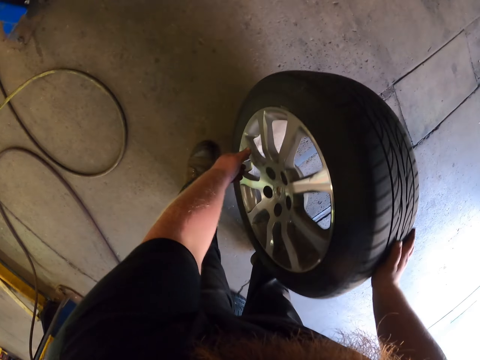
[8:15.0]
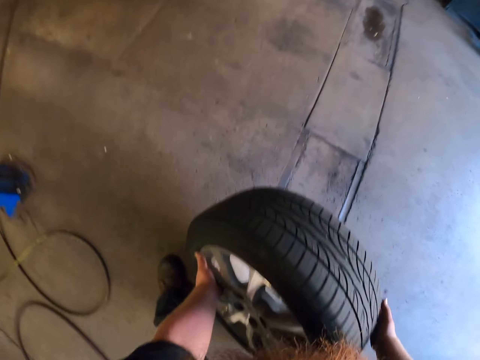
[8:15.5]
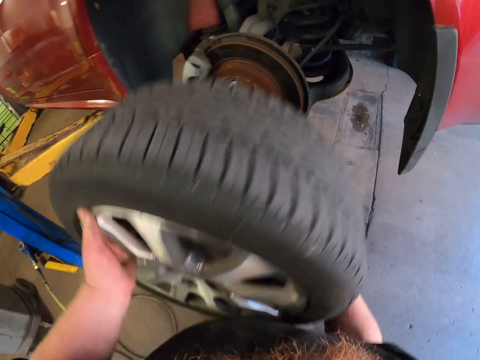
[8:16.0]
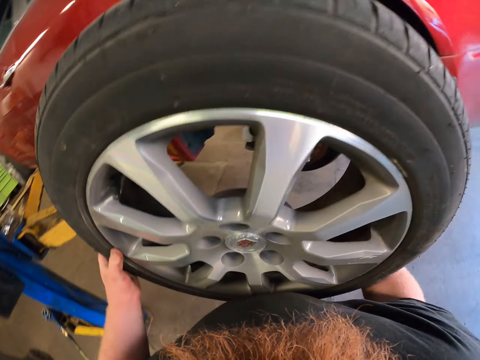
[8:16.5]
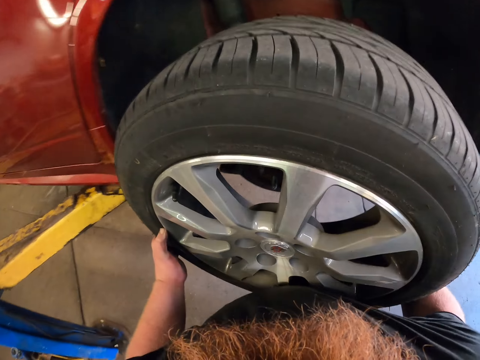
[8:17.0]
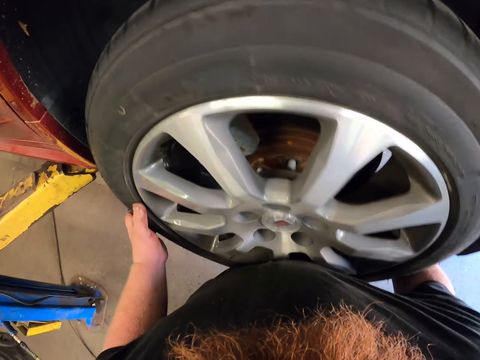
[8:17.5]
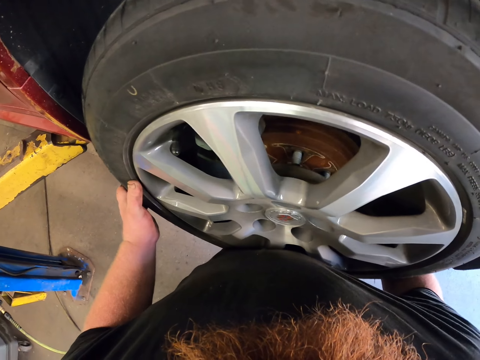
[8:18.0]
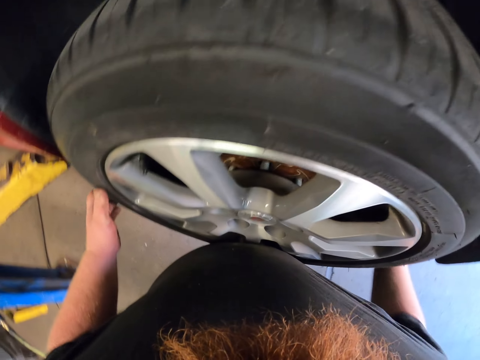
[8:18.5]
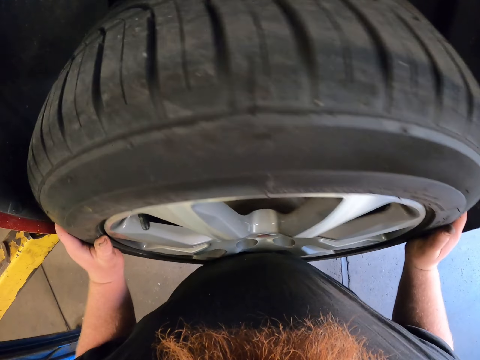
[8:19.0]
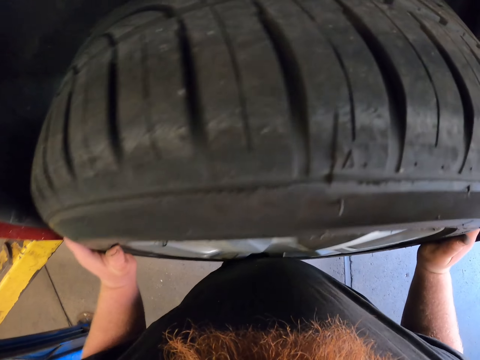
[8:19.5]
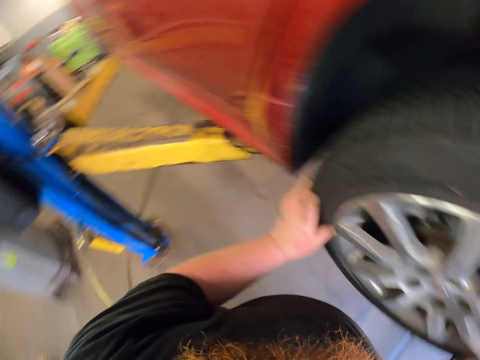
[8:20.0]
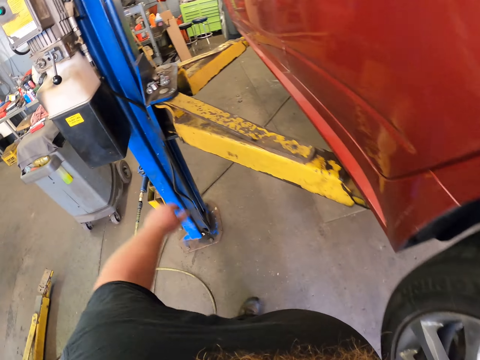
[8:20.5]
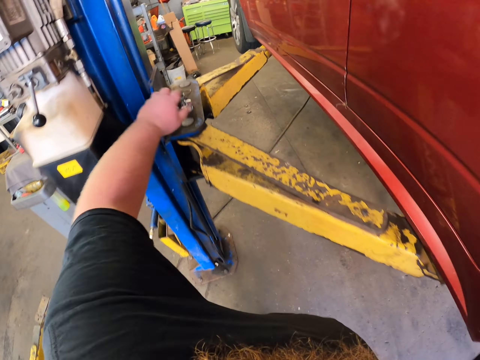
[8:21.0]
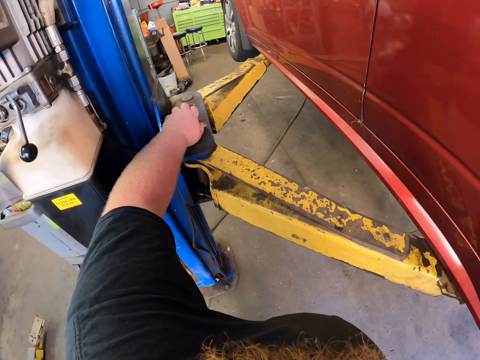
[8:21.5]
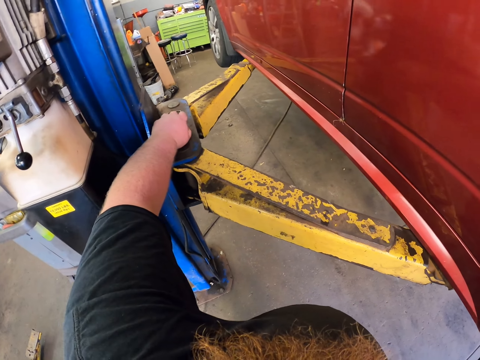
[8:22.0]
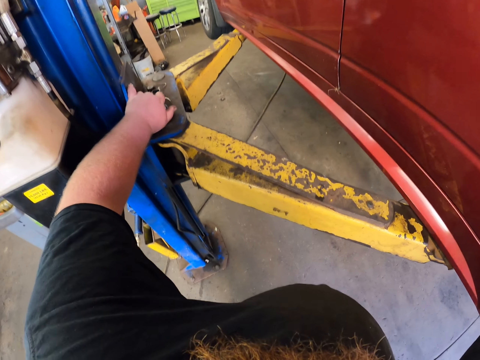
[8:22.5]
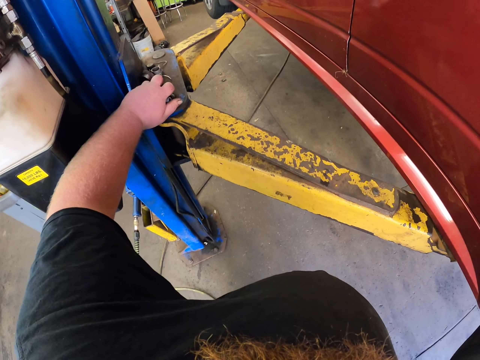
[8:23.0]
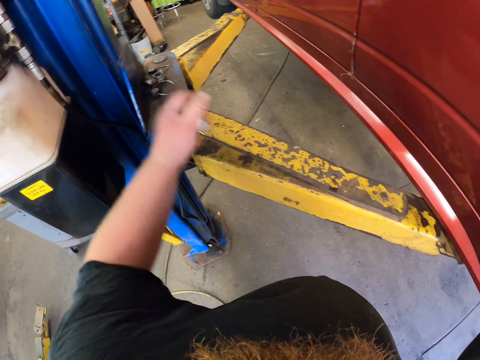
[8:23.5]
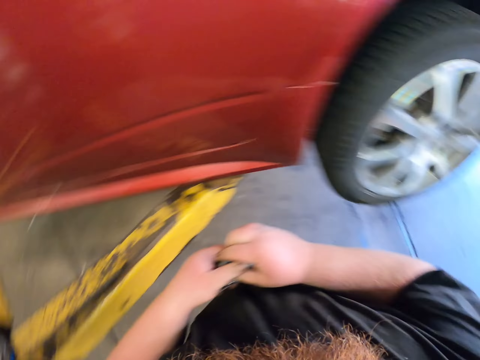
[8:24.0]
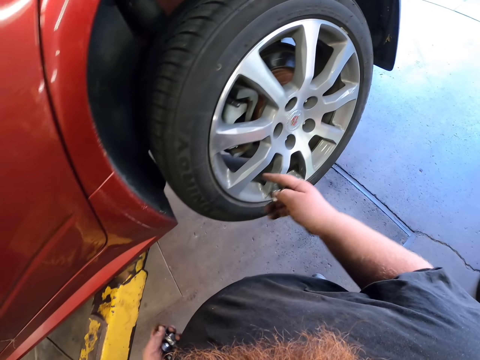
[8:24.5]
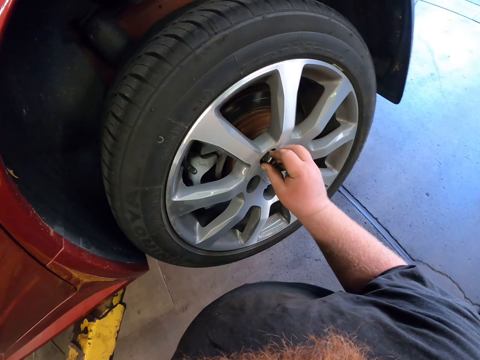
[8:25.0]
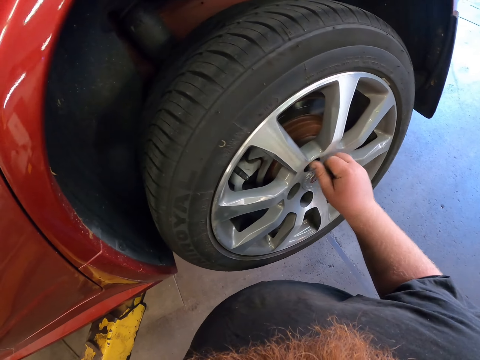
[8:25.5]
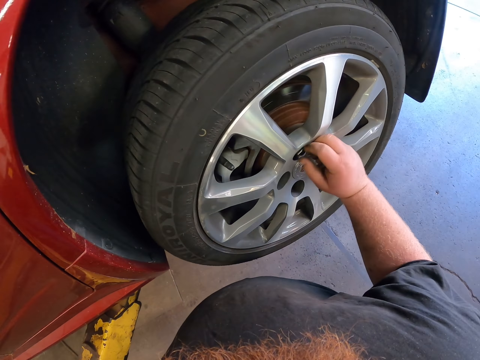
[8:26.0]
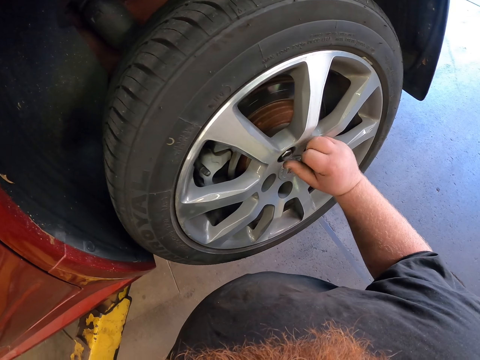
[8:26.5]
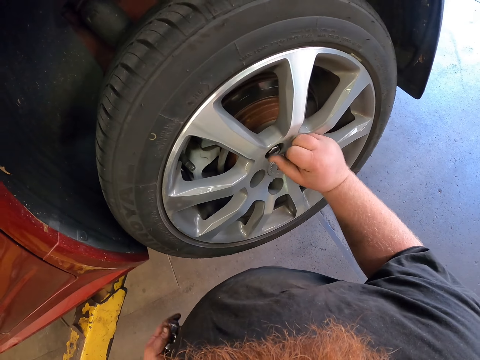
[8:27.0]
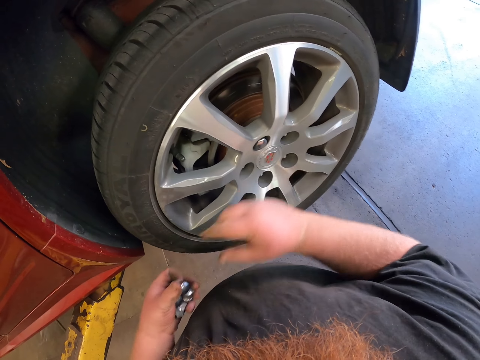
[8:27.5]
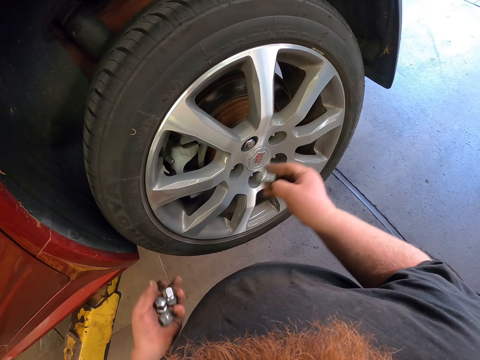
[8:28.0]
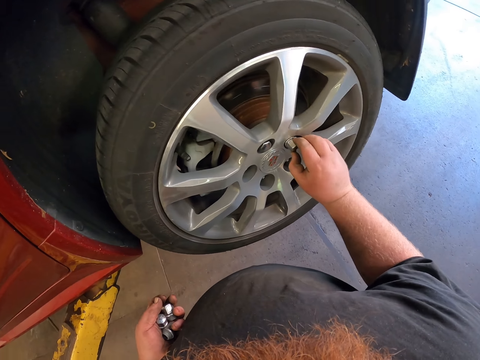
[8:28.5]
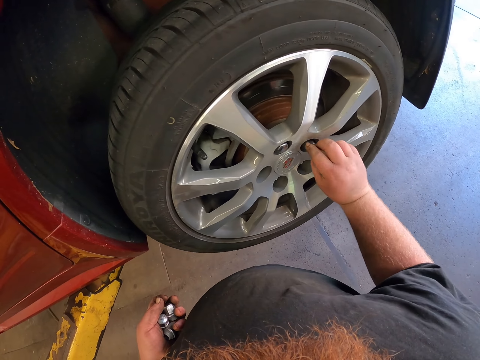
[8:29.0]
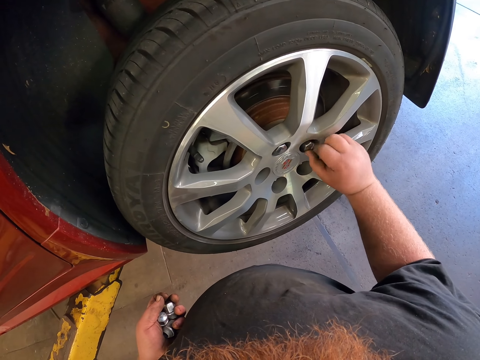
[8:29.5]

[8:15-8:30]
The camera wearer lifts up the wheel. They attach the wheel to the car, pick up bolt nuts, and put the bolt nuts on the wheel. They tighten the bolts on the wheel.

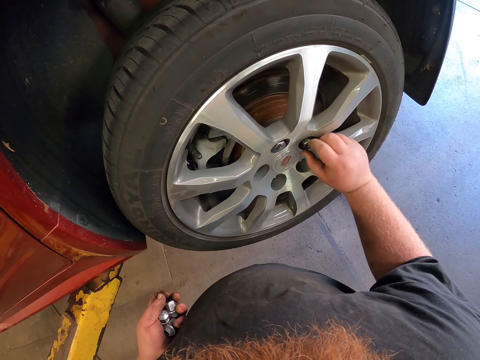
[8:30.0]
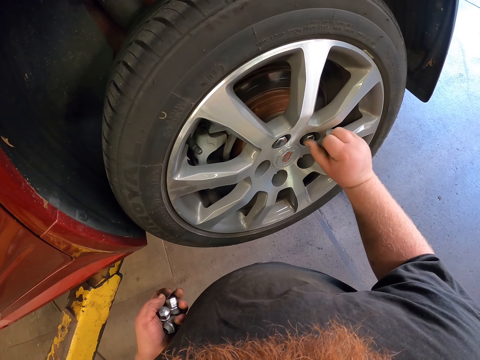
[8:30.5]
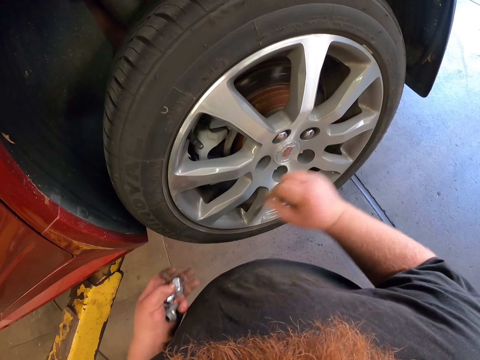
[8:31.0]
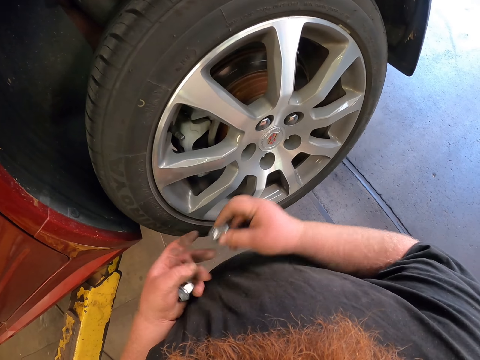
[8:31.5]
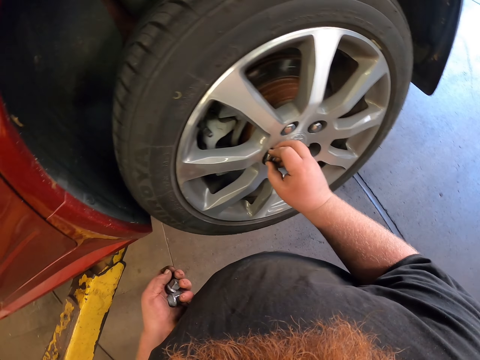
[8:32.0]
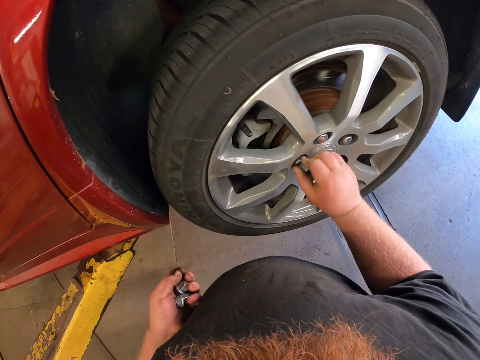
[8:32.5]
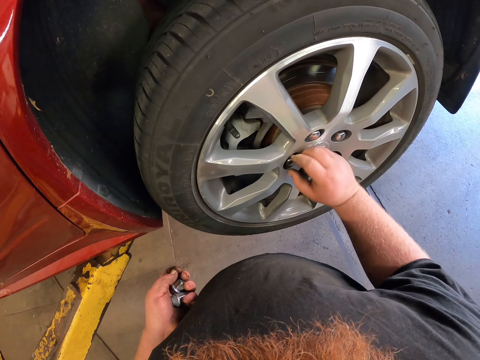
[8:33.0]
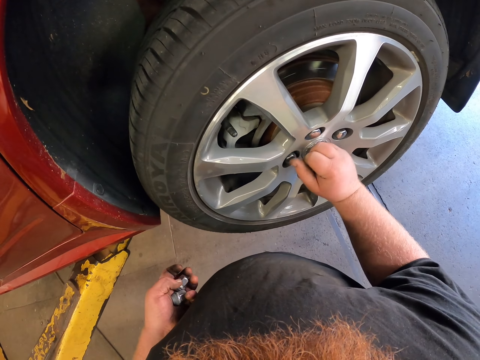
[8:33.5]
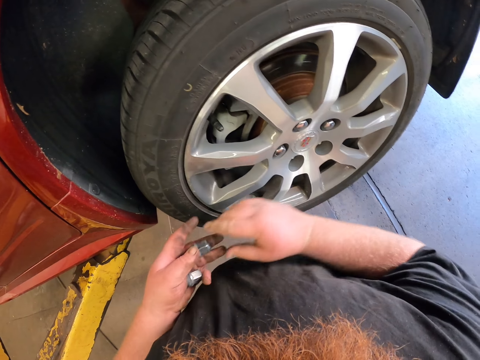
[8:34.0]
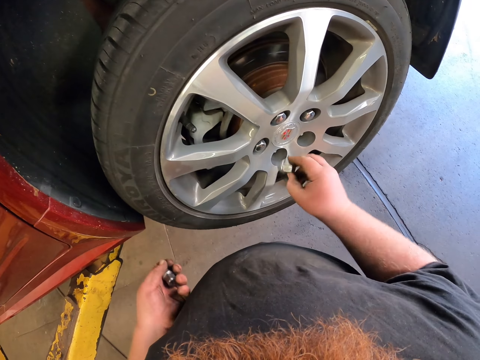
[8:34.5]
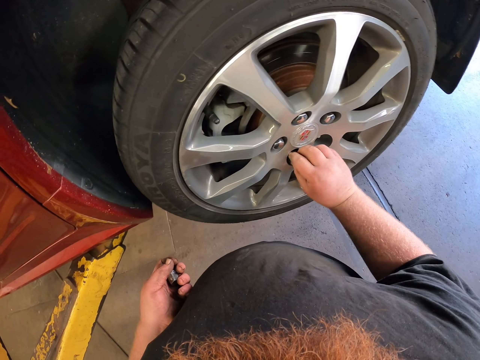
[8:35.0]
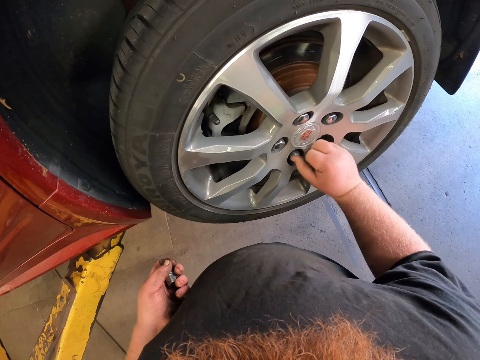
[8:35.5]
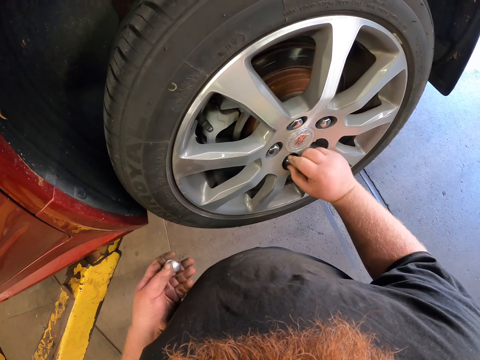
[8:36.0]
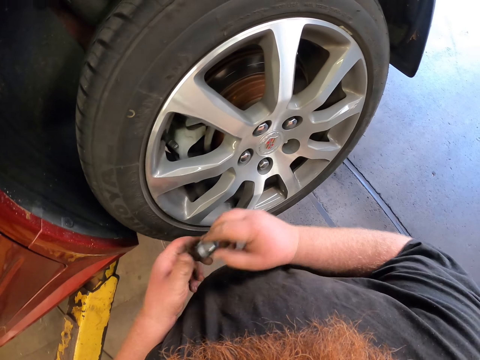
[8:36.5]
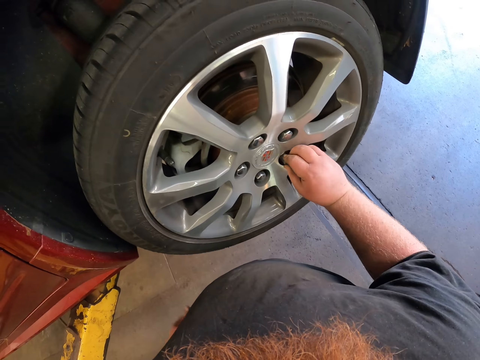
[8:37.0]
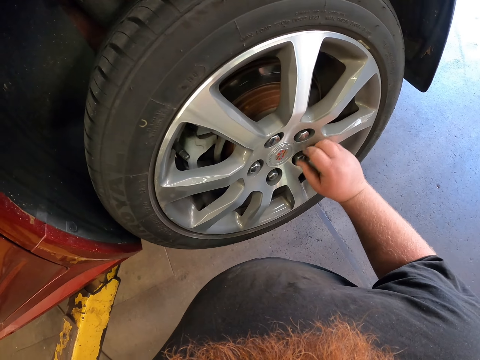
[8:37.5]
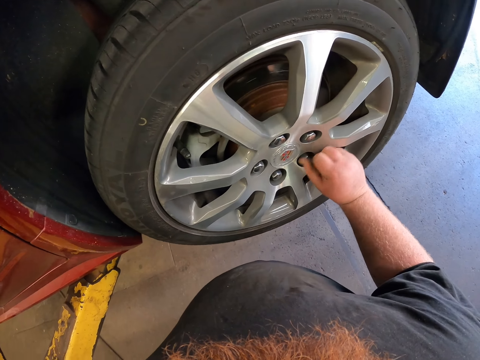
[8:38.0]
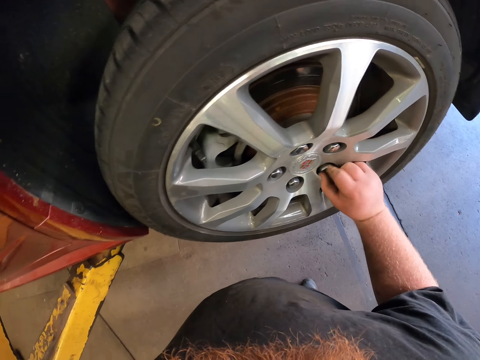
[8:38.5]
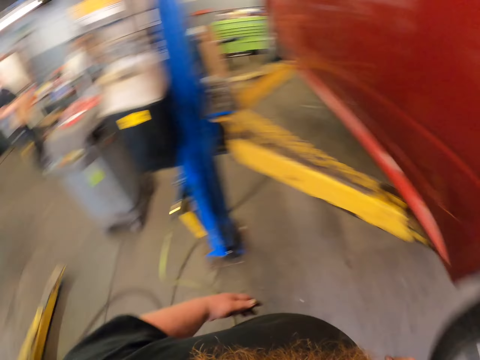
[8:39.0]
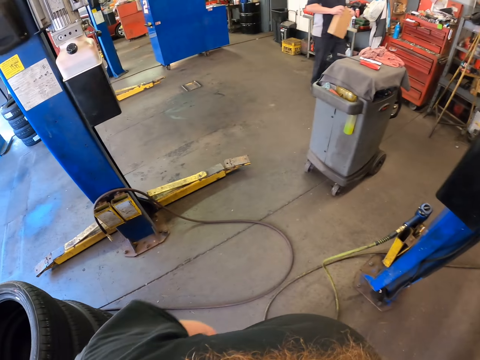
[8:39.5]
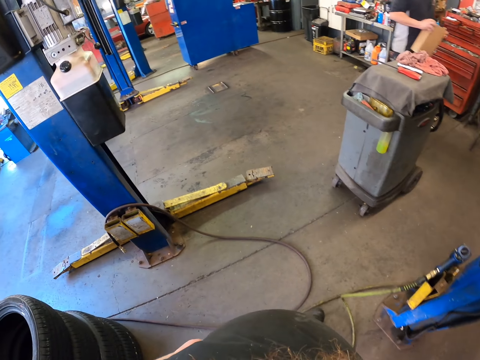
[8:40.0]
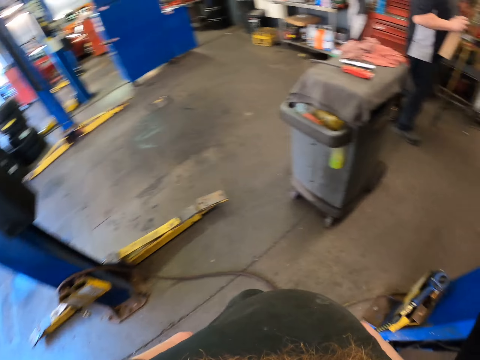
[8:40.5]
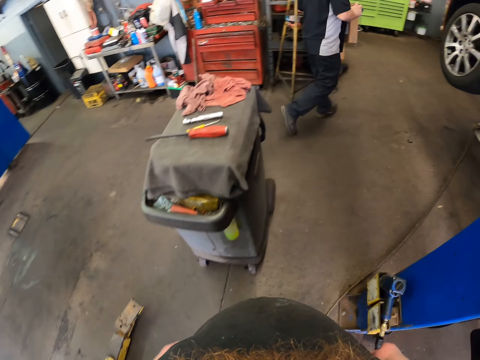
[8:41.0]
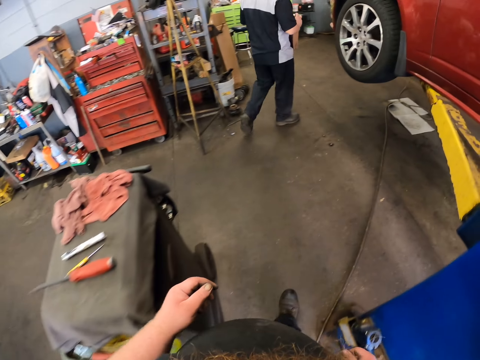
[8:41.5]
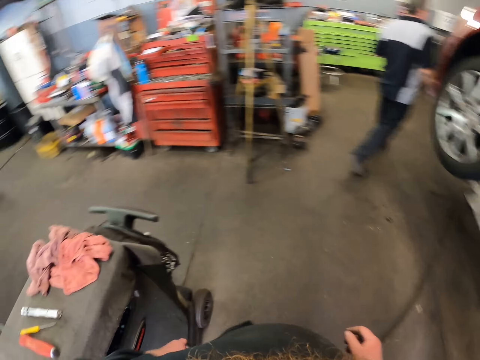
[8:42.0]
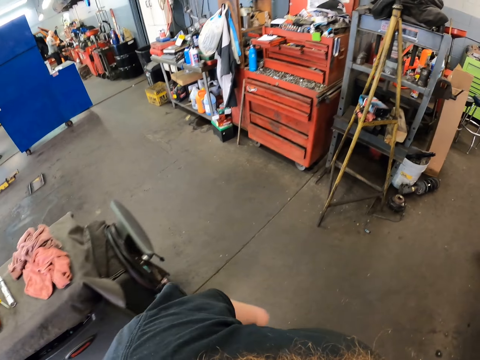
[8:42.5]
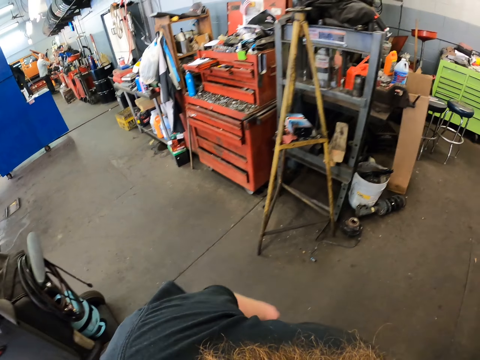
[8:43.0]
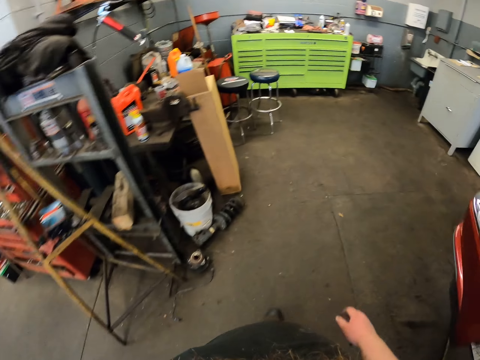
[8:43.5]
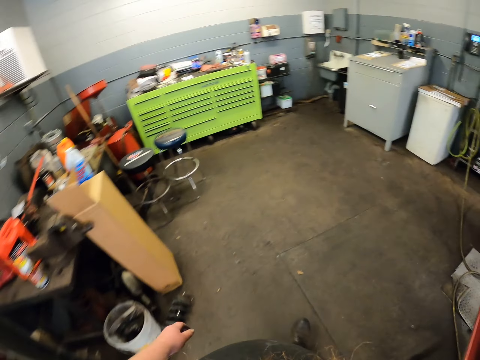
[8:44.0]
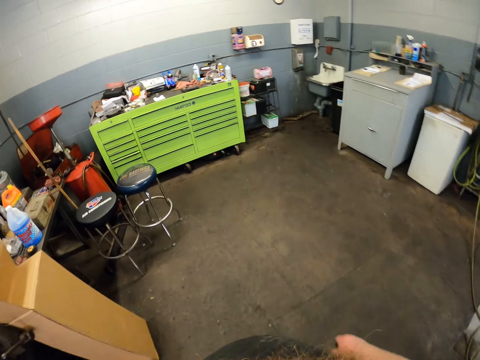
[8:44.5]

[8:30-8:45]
The camera wearer walks in the garage.
